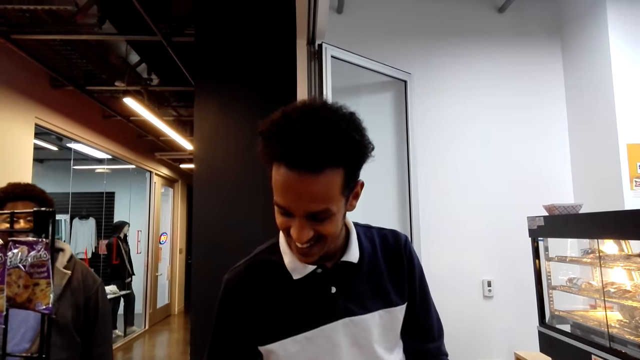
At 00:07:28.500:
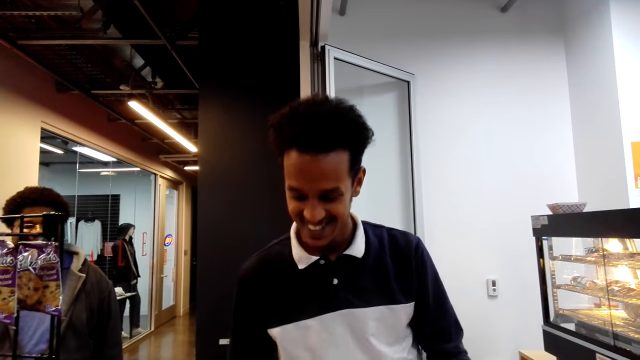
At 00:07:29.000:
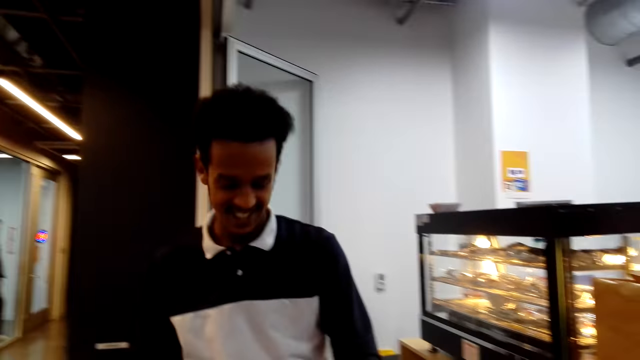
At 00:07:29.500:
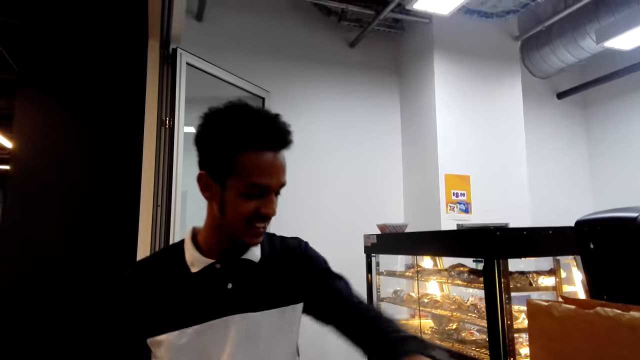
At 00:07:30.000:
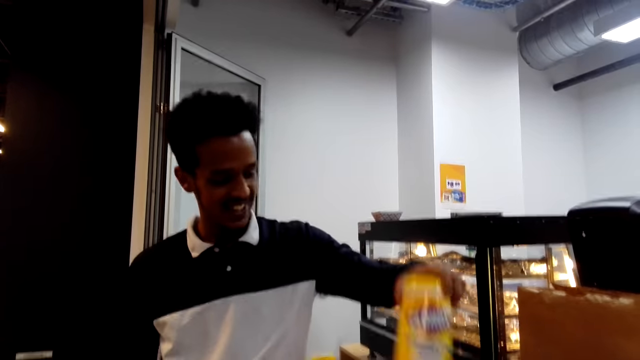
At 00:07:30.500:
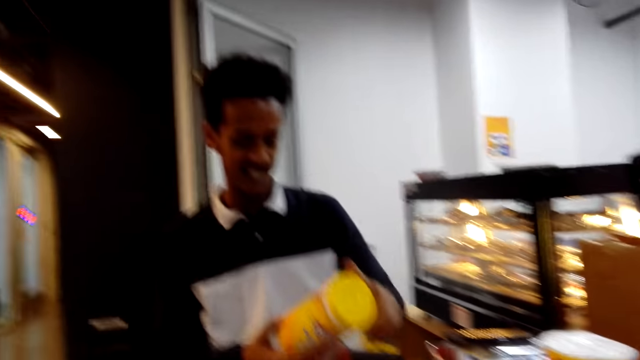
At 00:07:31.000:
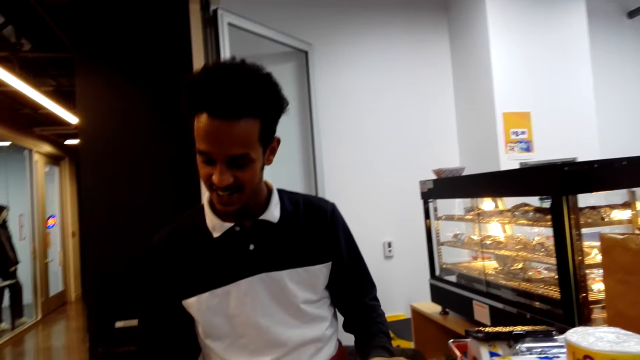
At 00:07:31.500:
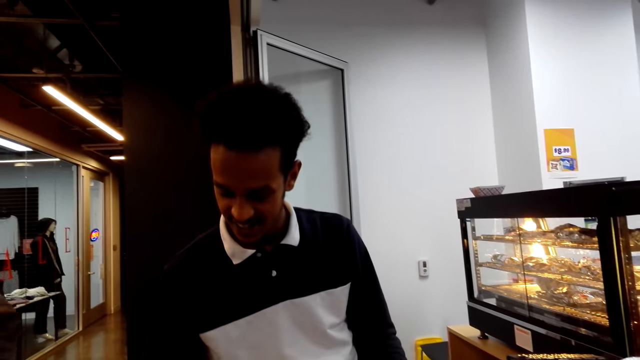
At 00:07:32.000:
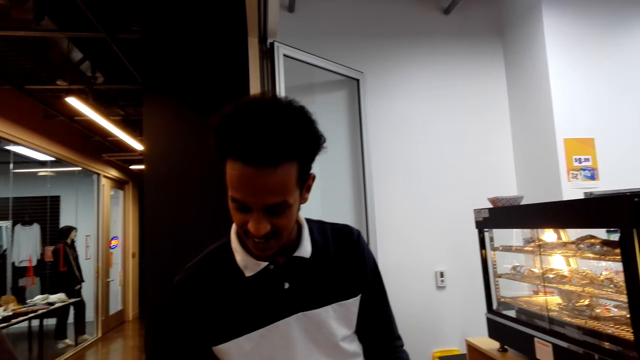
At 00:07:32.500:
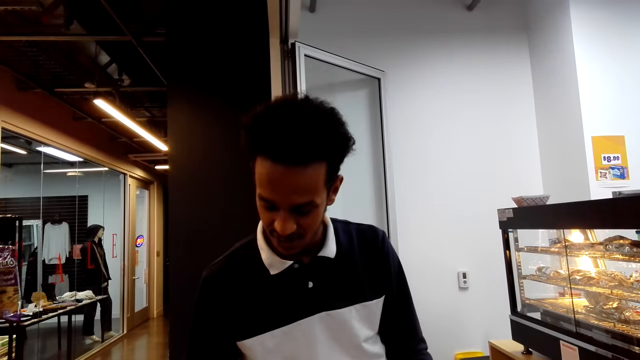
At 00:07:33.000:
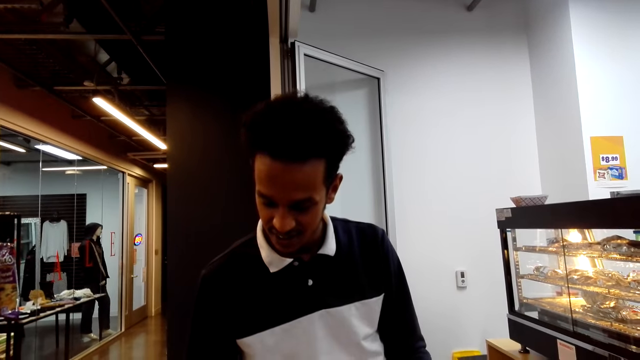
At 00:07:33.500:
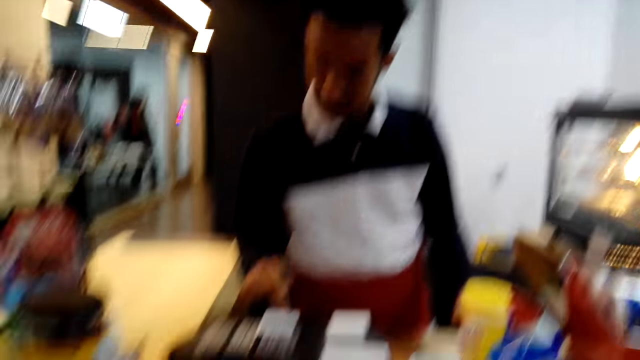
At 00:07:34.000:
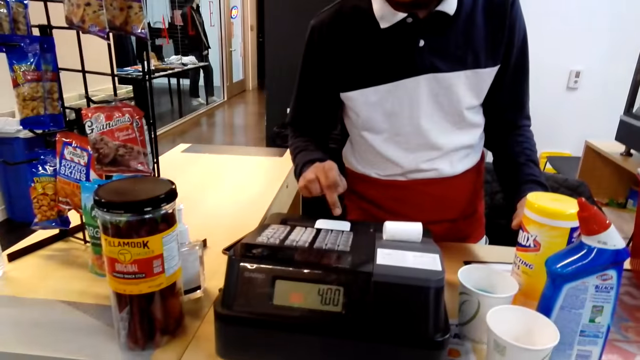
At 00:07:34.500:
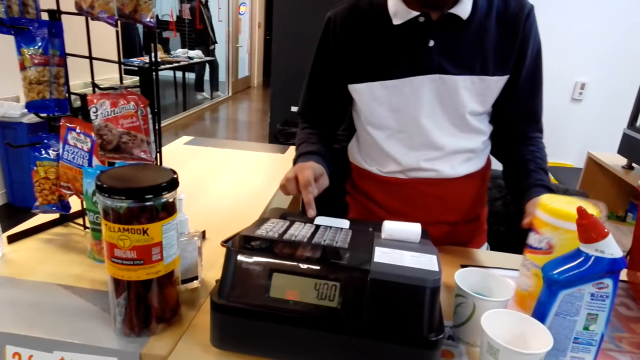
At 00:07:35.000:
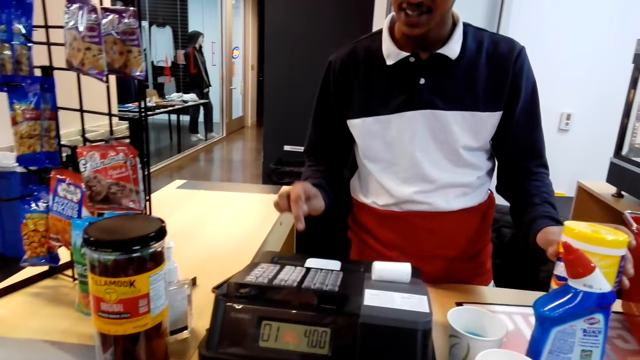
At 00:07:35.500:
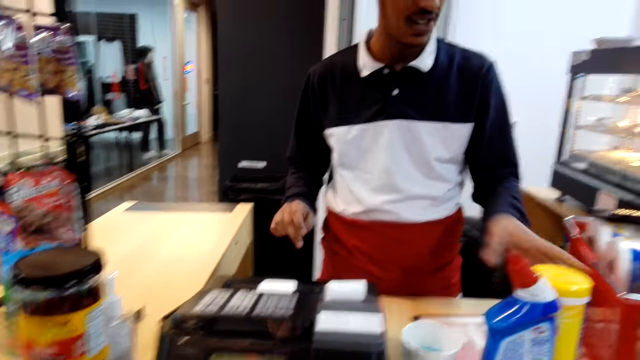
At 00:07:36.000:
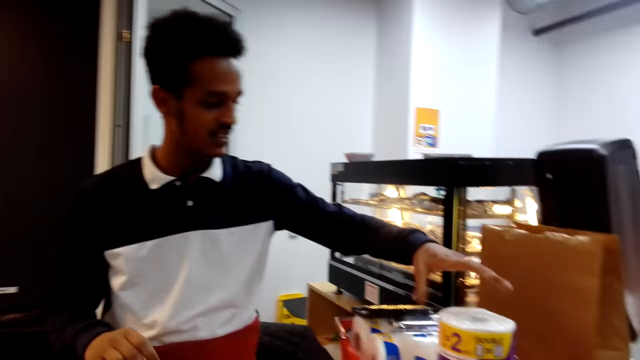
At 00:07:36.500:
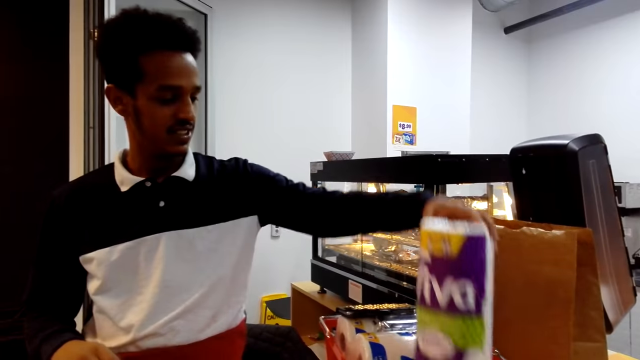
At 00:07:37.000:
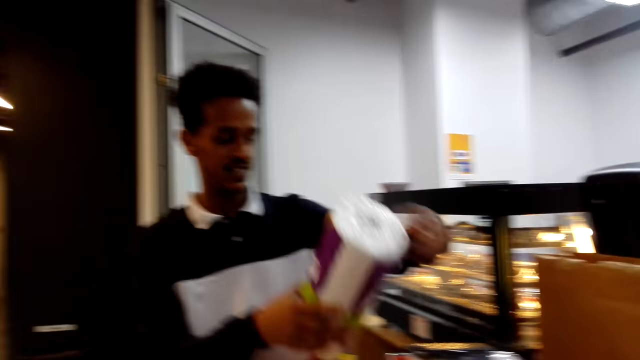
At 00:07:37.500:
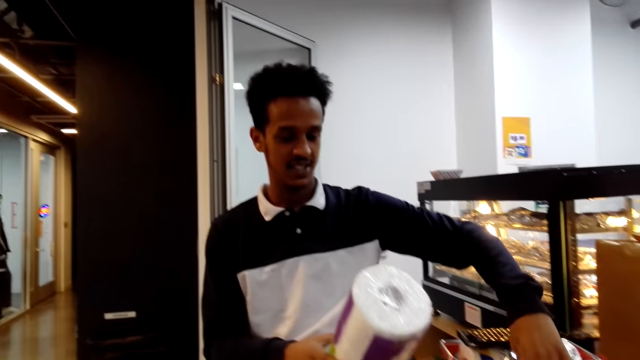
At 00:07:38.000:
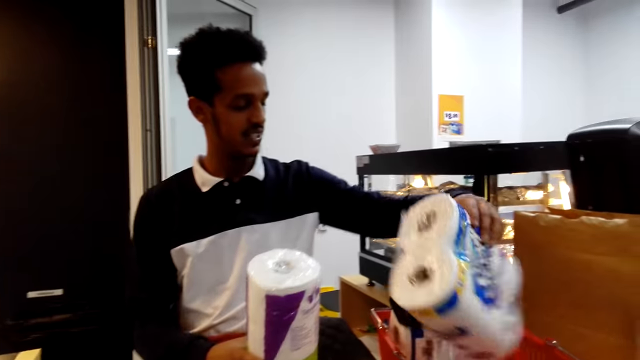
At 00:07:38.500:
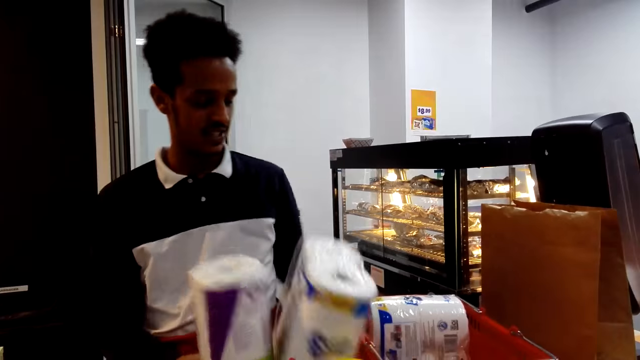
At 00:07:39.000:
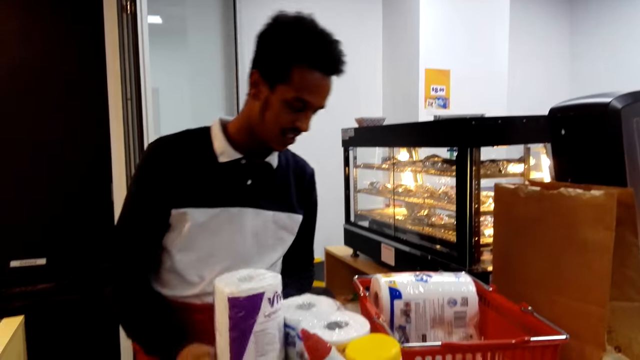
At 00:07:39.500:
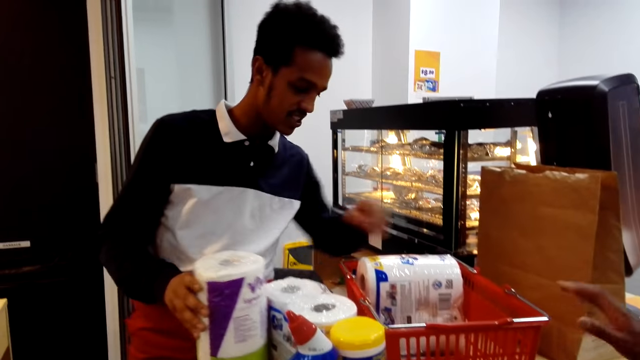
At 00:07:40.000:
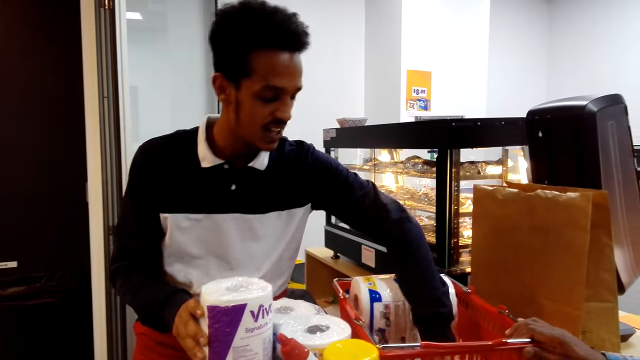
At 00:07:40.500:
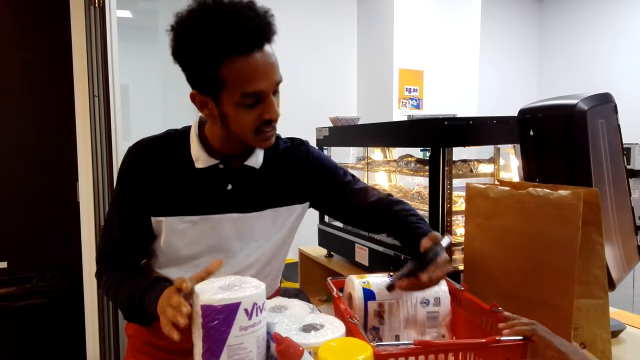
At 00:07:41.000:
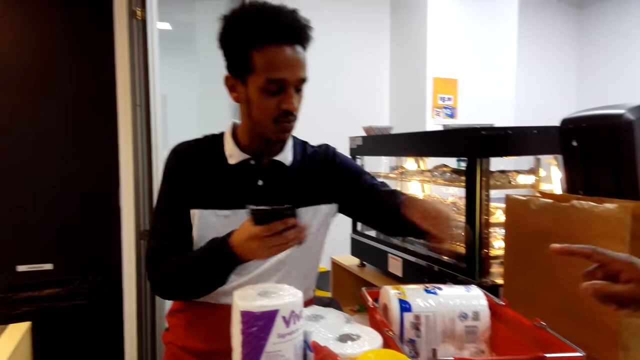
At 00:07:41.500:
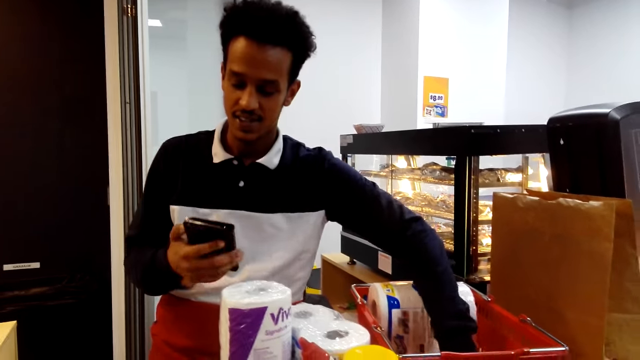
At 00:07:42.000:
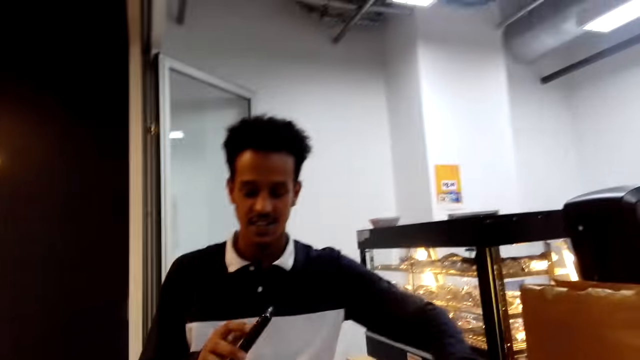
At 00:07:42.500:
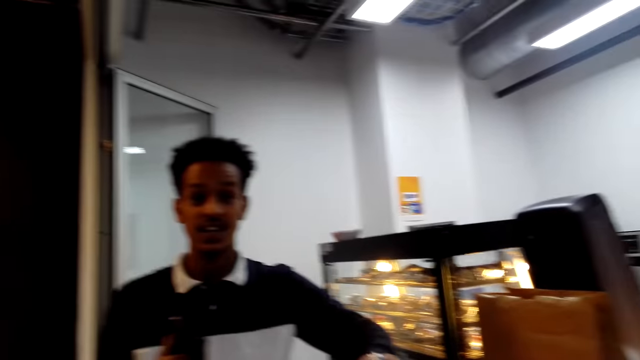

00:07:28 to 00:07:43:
A man takes something from the tray. He dials the machine and puts something down. He takes the vivo tissue from the tray, takes the Scott tissue from the tray, and takes the phone cover from the tray.

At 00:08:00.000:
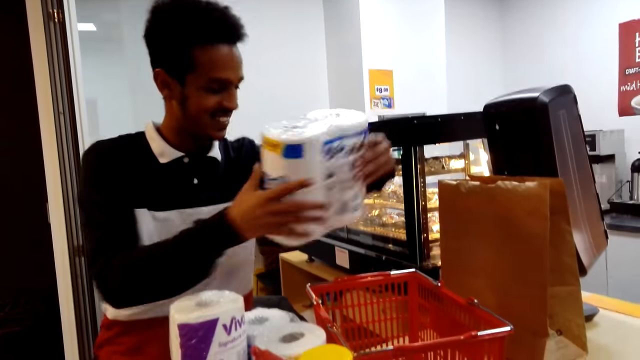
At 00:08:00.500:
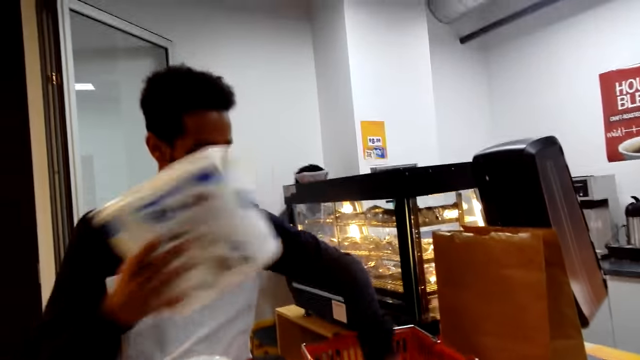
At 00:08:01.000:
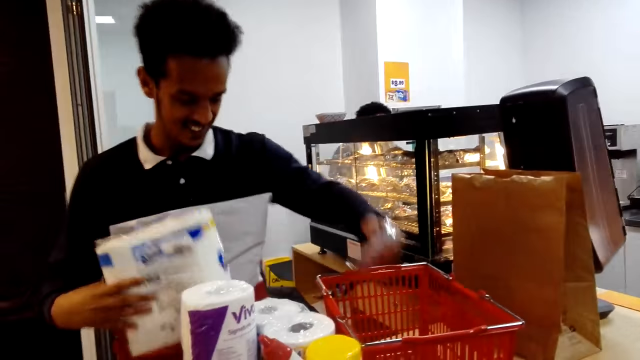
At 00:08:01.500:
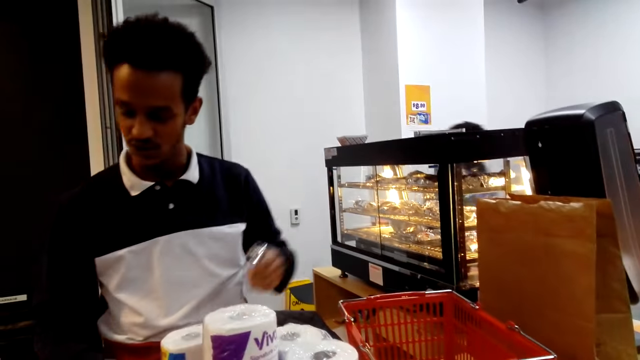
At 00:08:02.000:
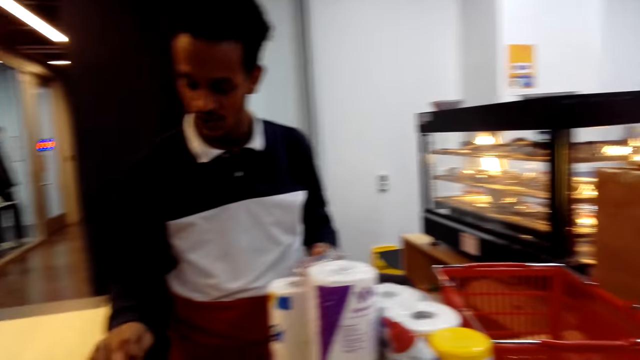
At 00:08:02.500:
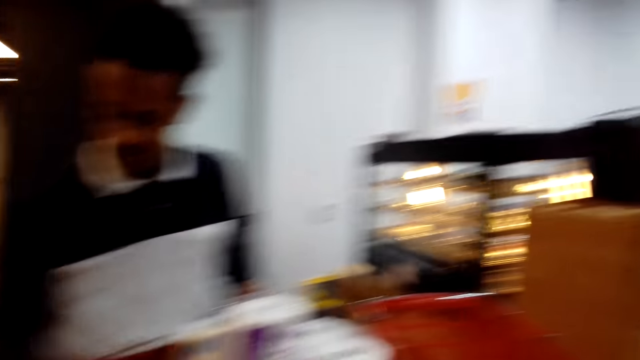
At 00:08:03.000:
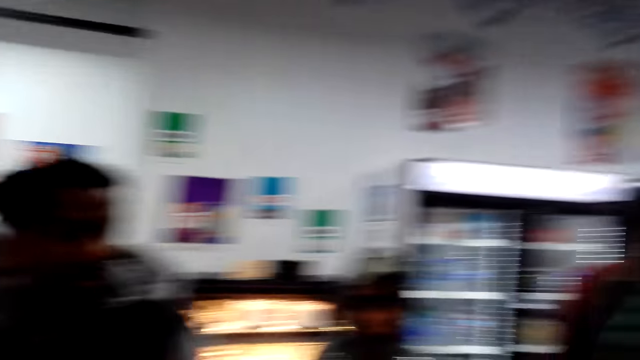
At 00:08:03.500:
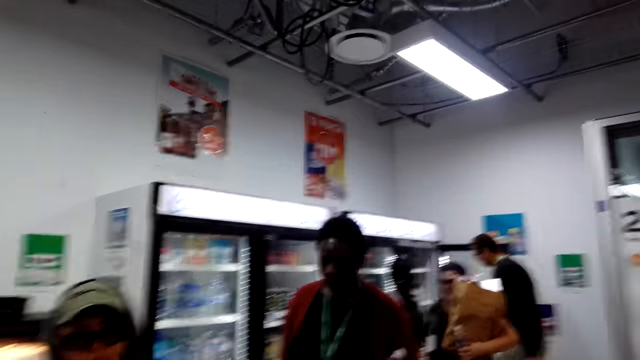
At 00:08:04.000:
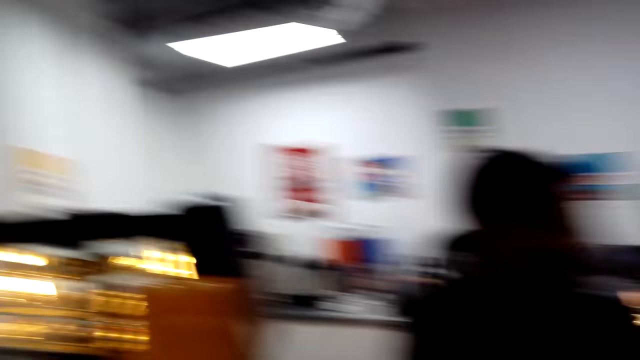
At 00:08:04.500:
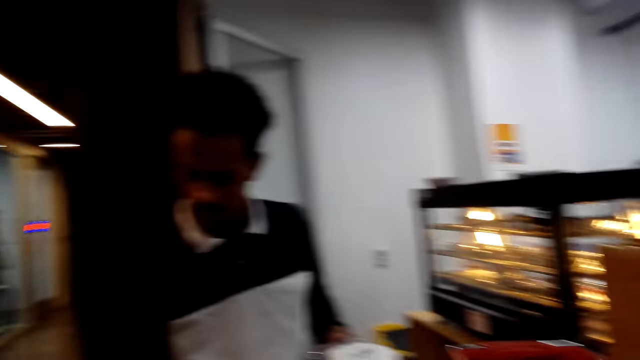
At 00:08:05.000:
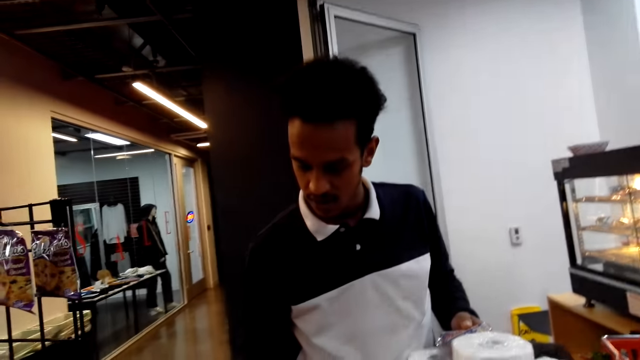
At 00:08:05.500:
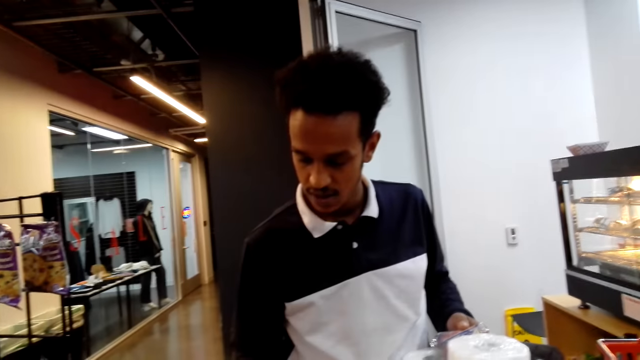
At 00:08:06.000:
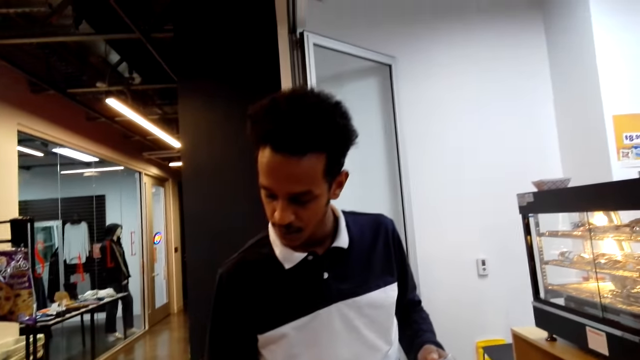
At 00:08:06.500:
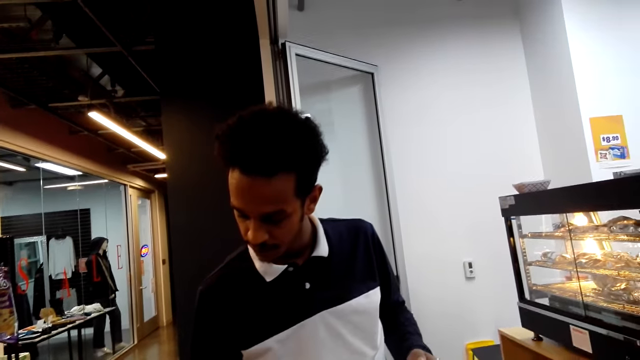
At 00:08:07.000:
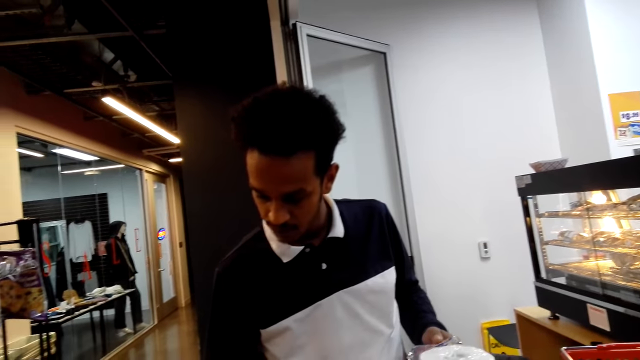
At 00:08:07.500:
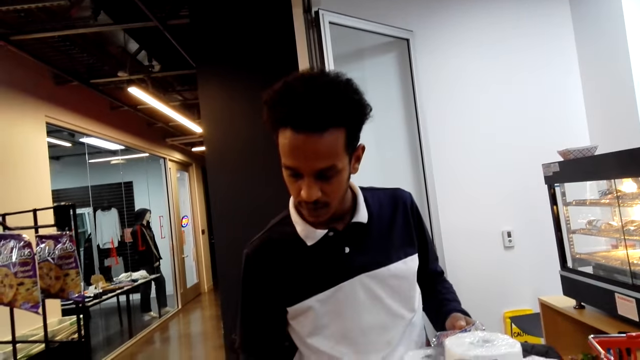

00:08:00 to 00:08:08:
A man takes the Scott tissue from the tray. He puts a packet of tissue rolls down and takes something from the tray. The camera wearer looks around.
